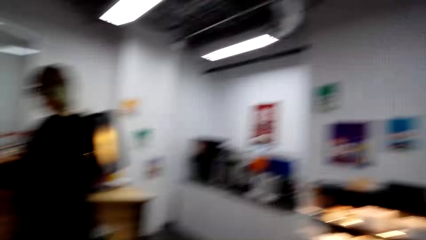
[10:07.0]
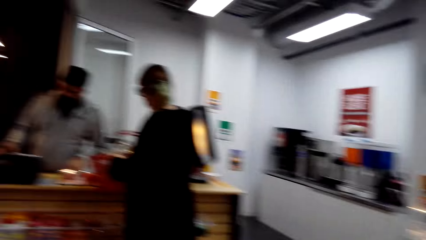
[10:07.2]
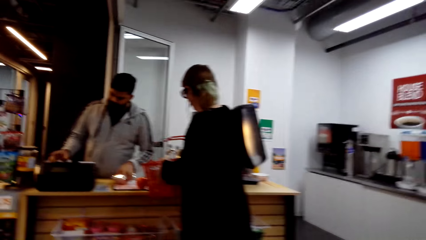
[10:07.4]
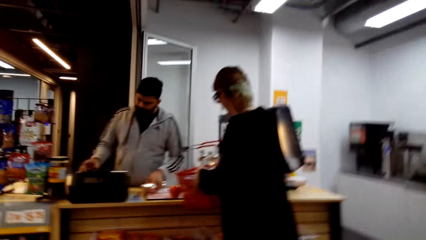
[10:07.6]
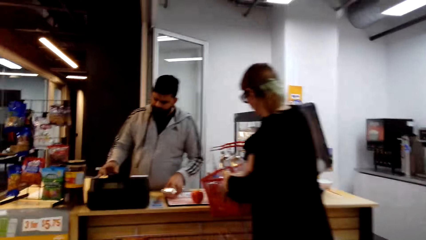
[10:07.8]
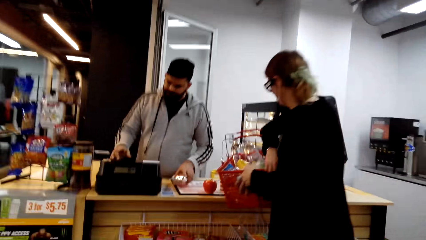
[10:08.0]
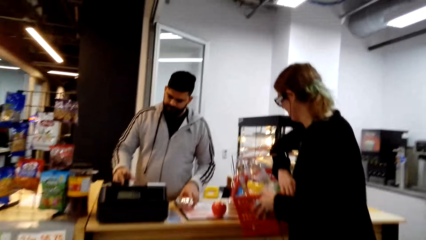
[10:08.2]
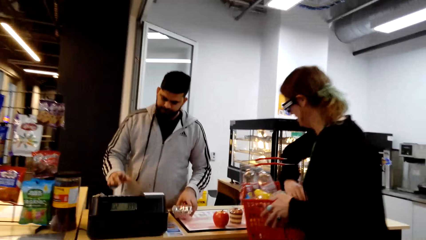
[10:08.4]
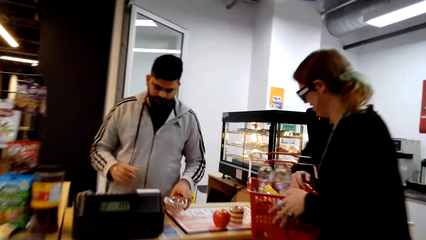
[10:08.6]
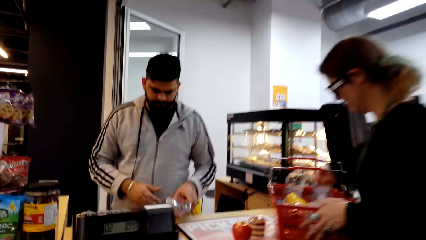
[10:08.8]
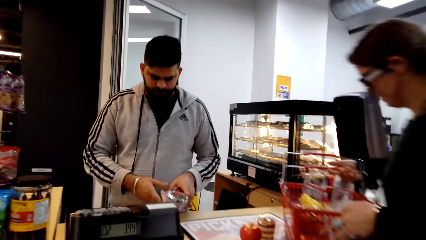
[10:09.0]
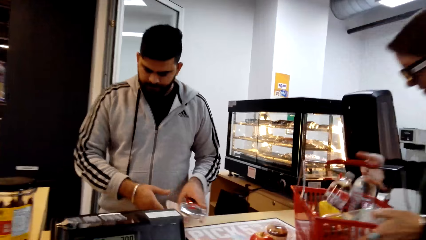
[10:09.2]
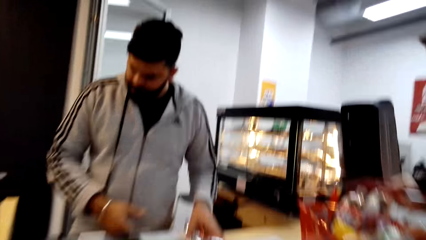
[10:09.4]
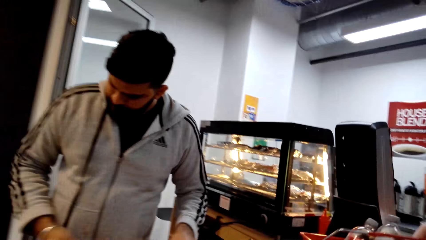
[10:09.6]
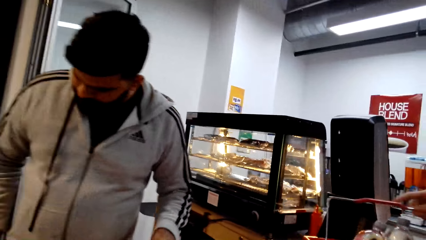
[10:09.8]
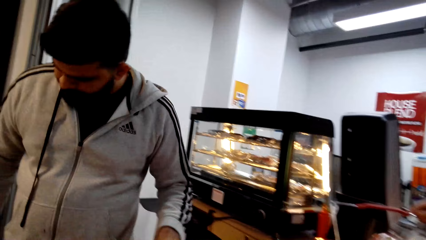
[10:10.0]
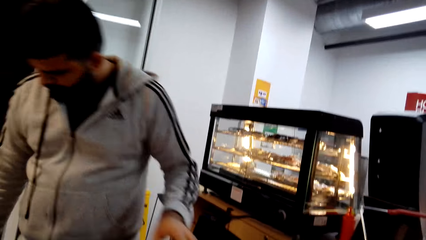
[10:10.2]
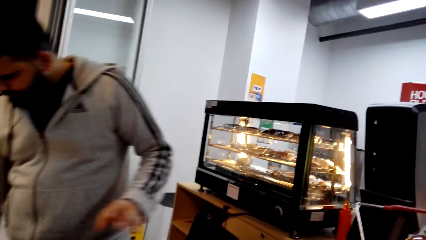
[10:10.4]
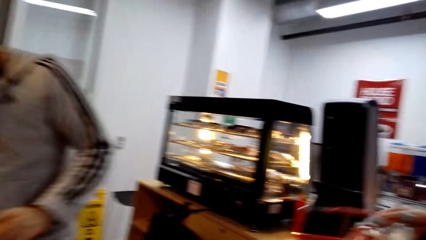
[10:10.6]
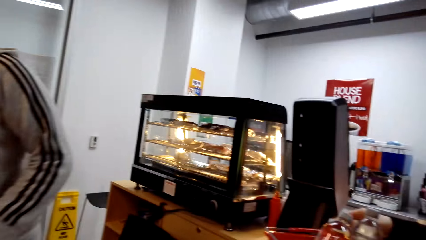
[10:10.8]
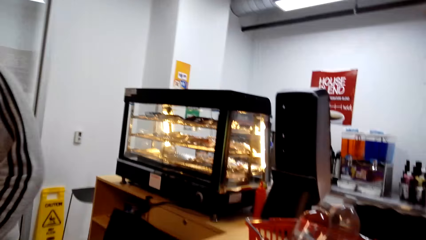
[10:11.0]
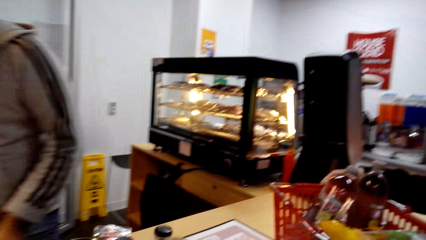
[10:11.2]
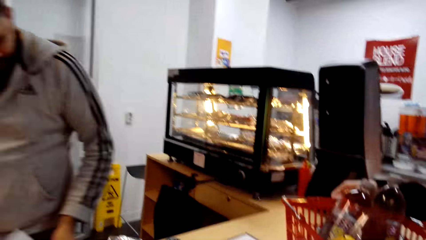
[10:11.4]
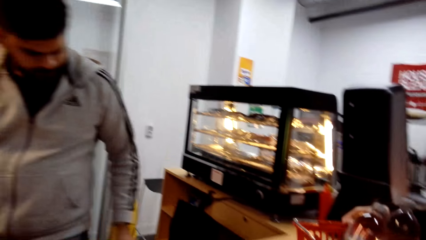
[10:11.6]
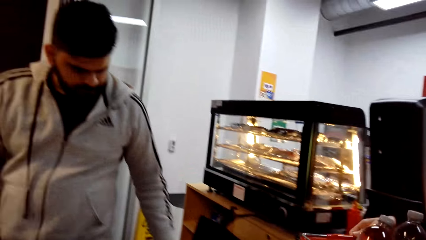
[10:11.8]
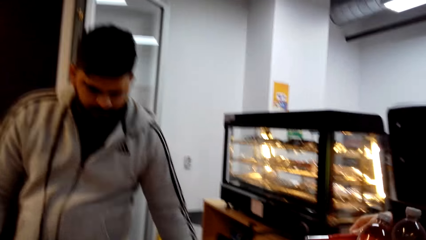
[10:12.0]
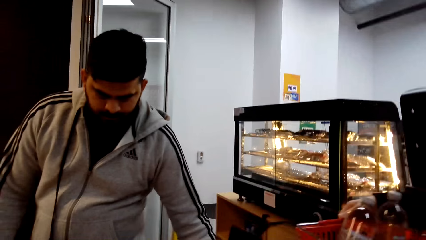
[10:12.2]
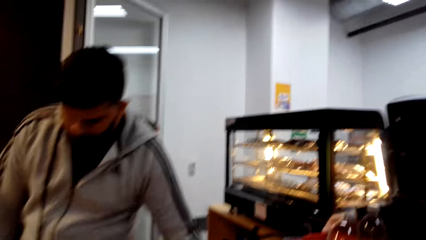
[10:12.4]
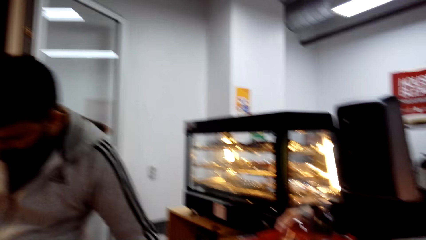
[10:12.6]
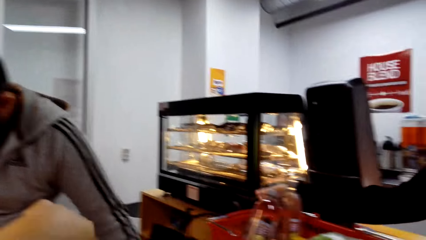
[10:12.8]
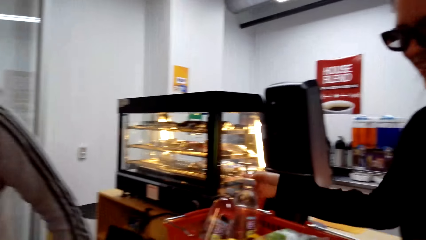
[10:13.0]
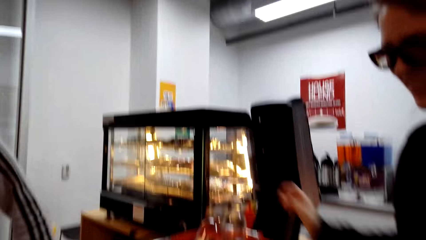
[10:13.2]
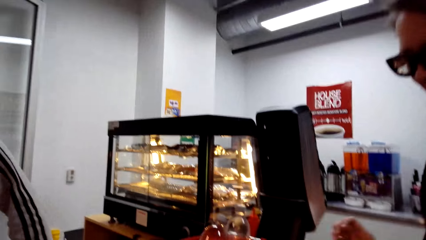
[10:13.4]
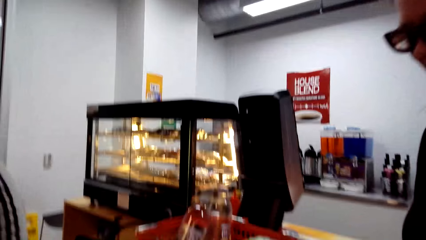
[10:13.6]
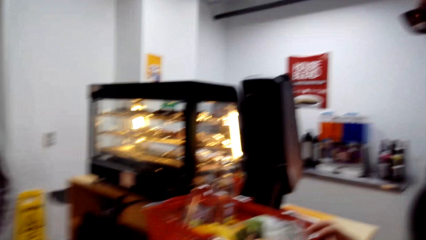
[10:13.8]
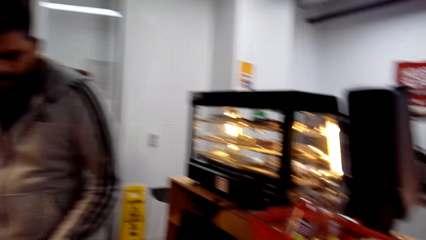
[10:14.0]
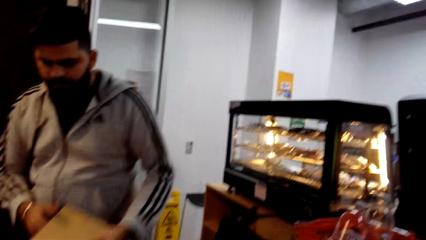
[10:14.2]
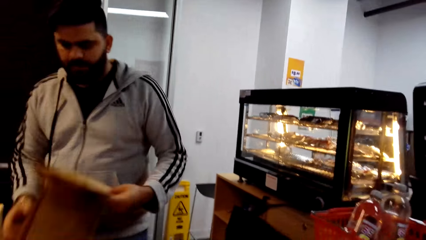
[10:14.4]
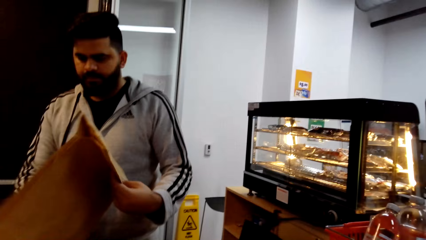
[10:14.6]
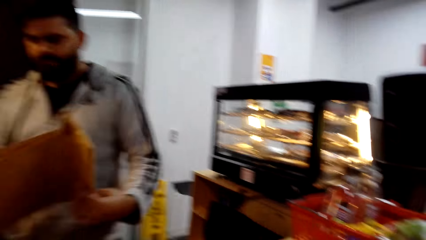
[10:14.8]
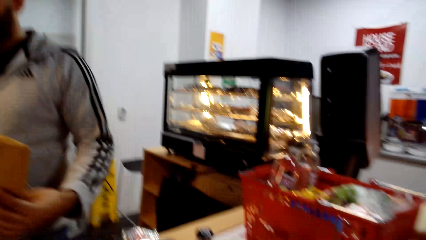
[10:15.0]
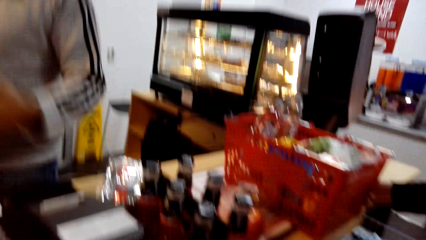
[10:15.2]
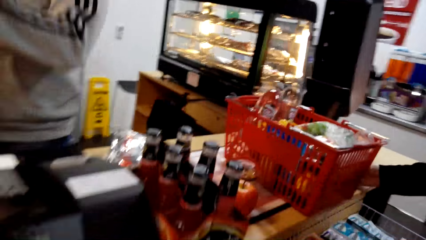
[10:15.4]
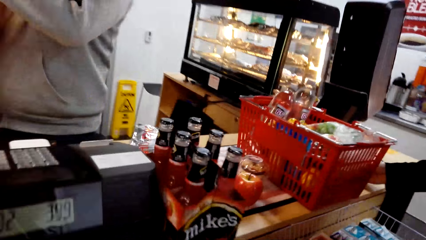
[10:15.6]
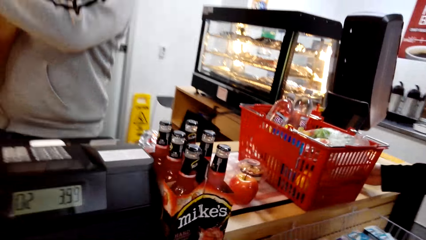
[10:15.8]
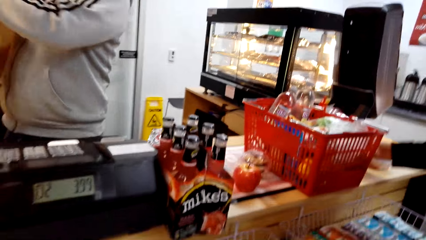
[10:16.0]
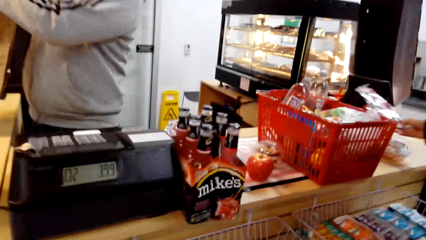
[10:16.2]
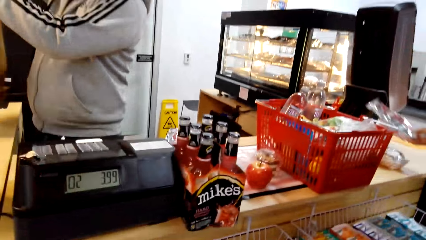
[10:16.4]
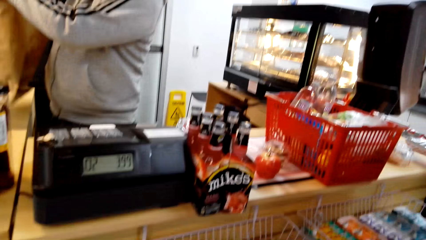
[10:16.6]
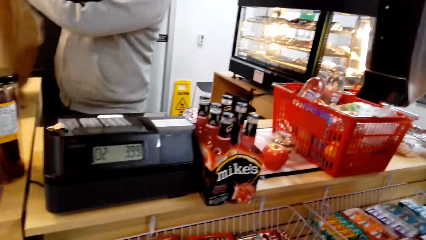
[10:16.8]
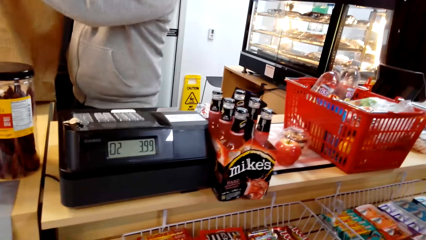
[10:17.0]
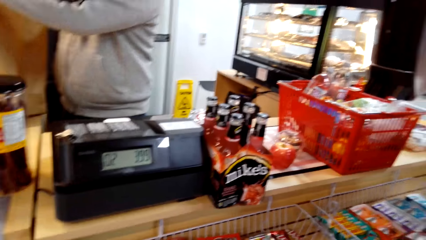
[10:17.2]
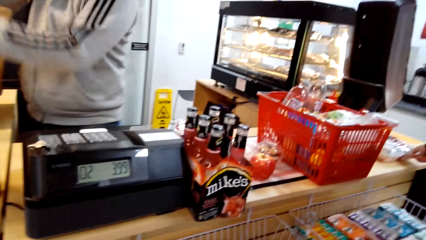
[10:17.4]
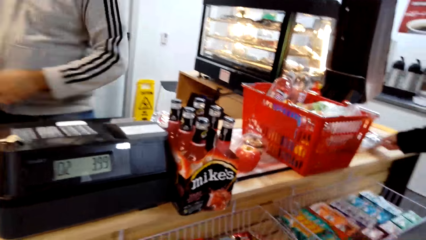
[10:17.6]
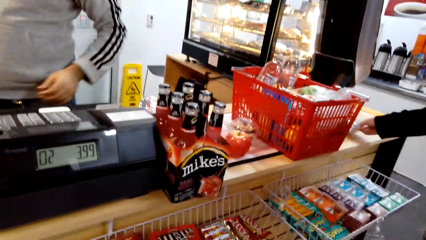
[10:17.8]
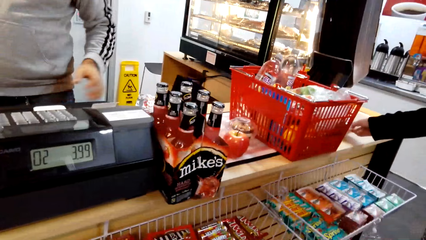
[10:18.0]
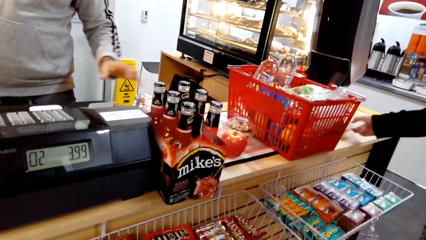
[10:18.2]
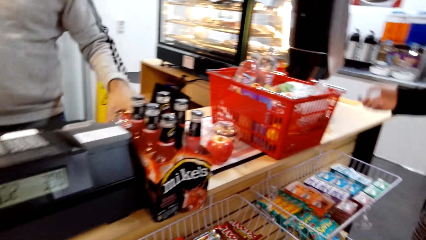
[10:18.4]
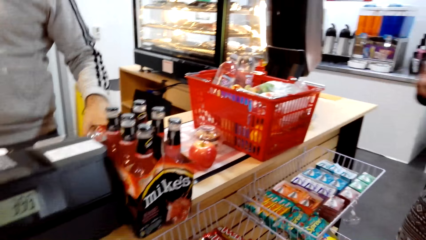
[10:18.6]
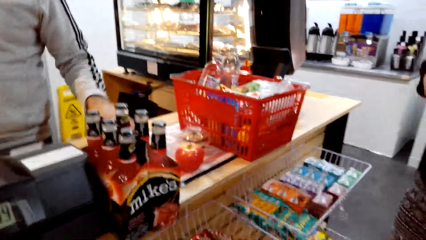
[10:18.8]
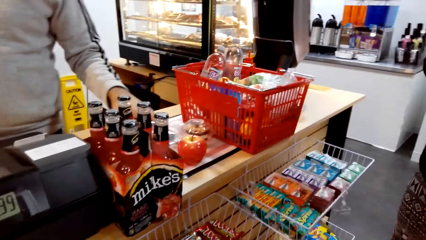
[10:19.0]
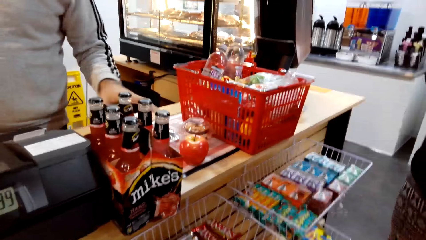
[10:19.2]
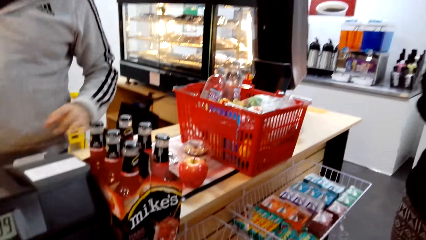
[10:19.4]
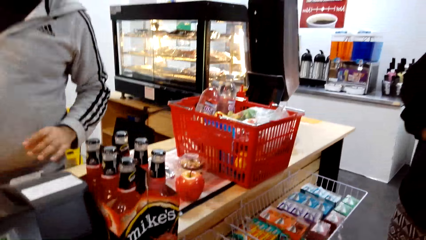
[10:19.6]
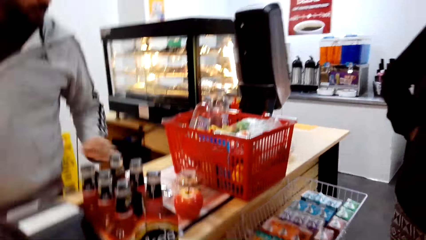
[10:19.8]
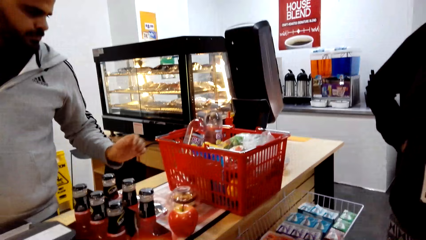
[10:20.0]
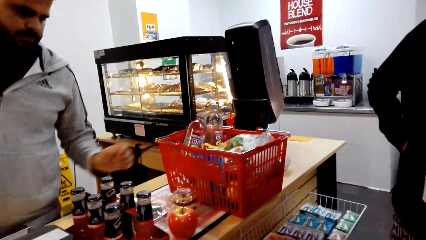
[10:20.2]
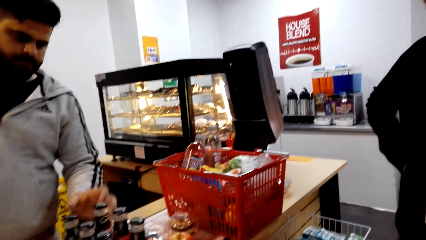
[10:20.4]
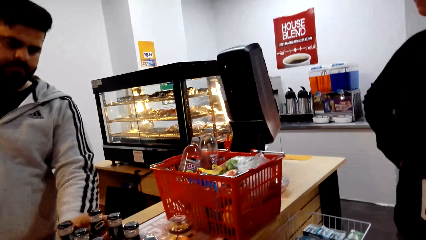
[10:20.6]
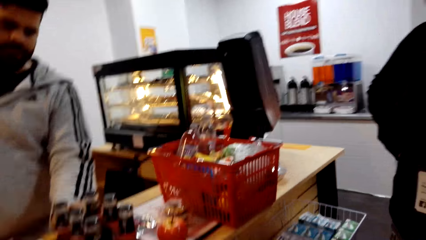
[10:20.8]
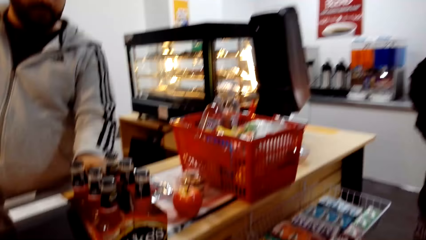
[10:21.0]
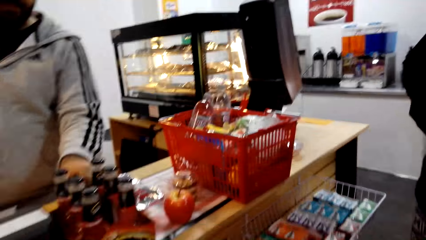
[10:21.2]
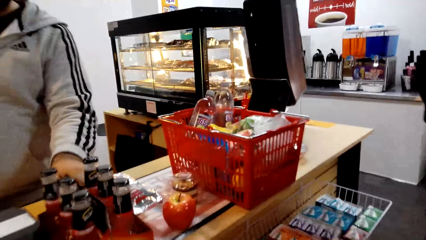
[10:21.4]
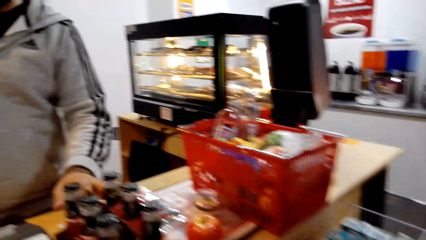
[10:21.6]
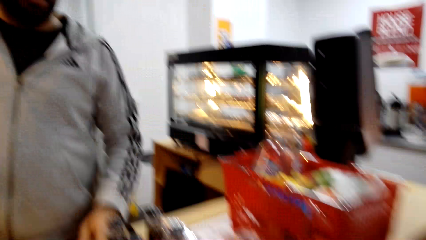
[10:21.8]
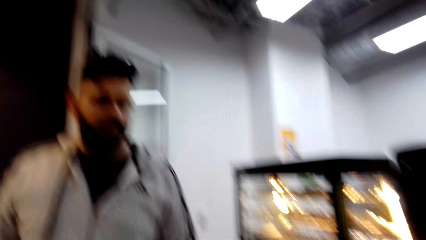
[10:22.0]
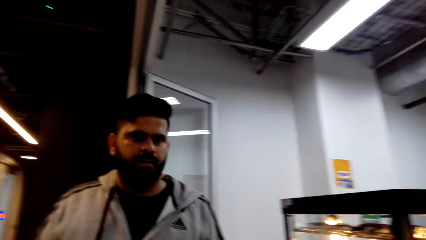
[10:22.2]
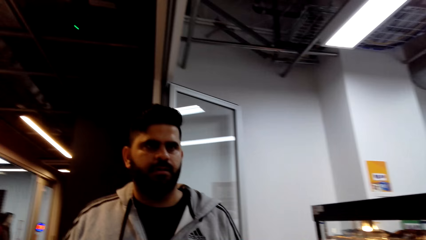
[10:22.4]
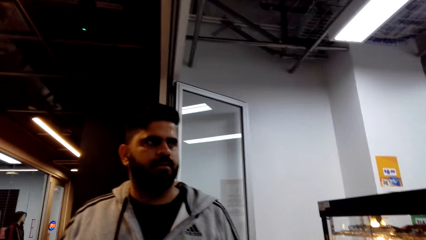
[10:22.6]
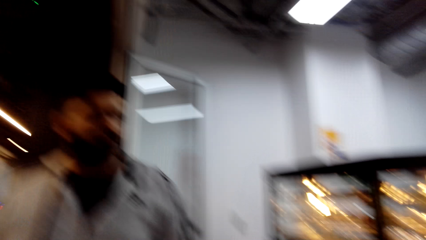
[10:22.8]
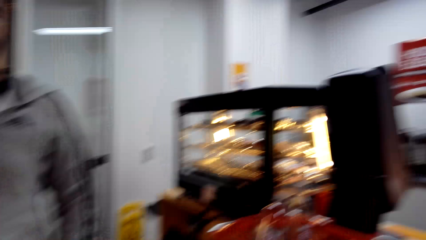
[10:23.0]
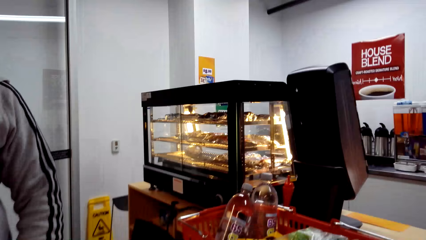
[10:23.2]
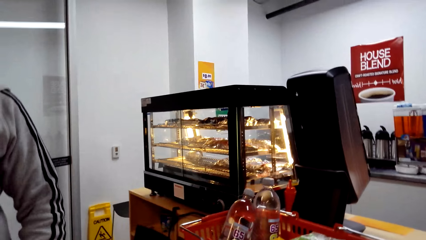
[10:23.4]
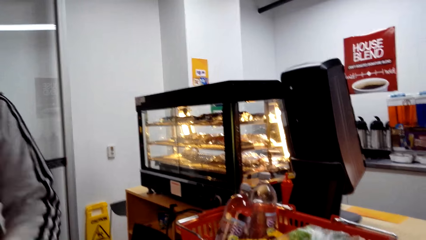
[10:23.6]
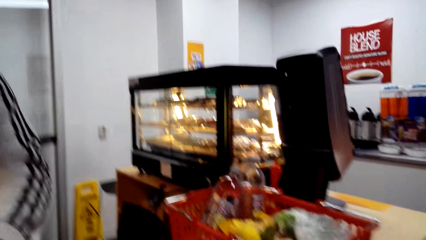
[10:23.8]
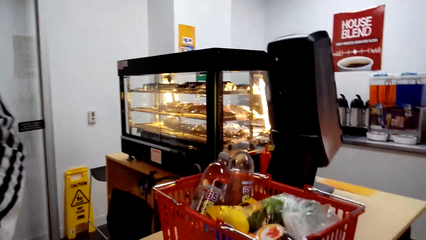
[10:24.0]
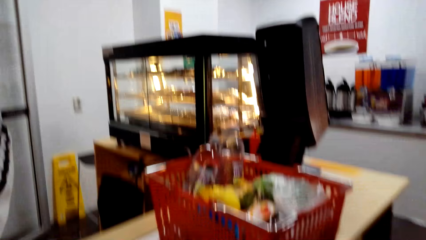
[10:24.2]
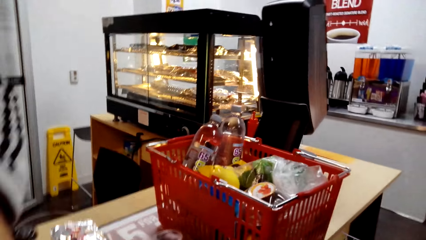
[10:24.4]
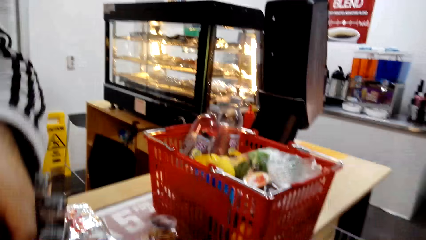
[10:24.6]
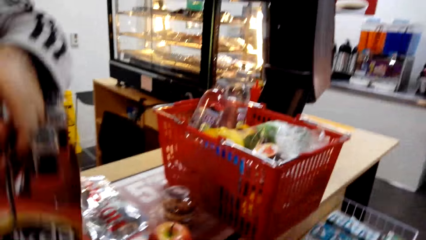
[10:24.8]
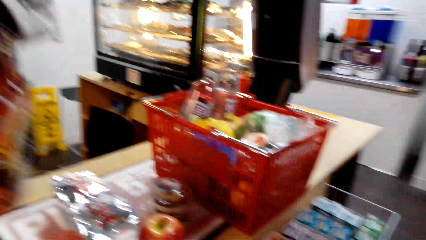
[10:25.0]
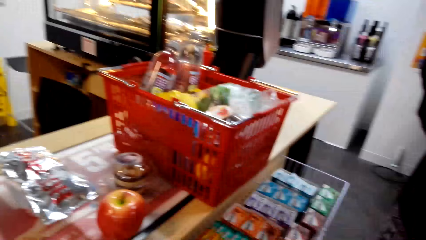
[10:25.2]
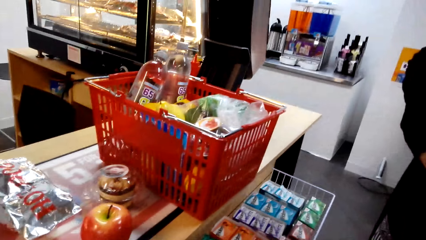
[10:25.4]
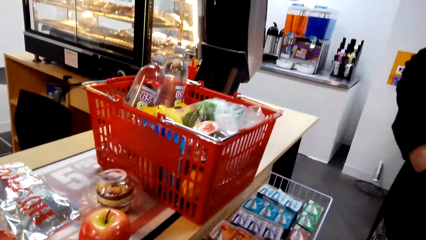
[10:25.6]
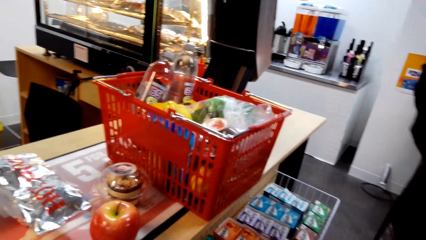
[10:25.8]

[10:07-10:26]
A man dials on the cash machine. A lady holds shopping. The camera wearer interacts with the man. The man takes a paper. The man puts the paper carrier bag on the other side of the counter table. The camera wearer looks around. The man holds bottles. The camera wearer looks around.
